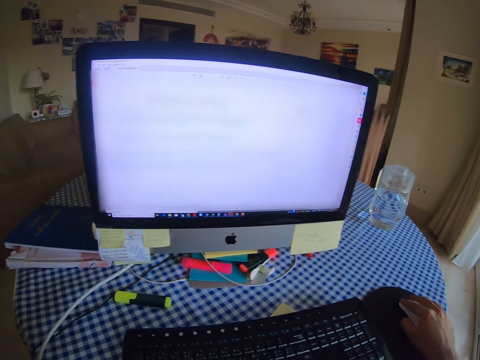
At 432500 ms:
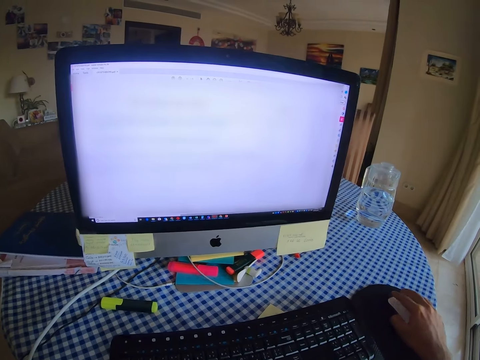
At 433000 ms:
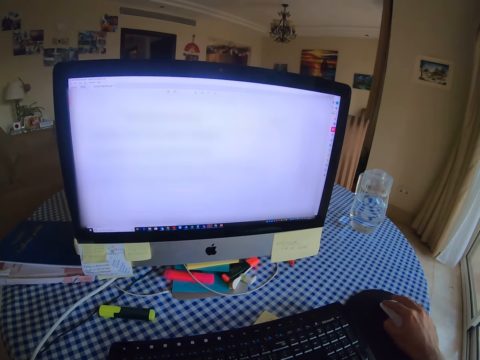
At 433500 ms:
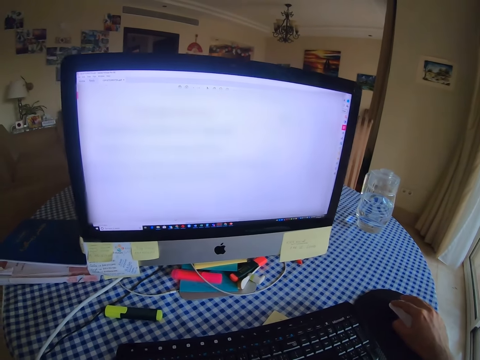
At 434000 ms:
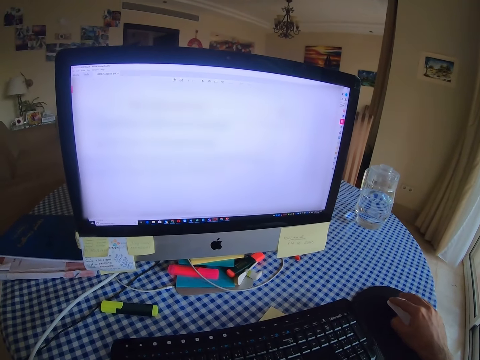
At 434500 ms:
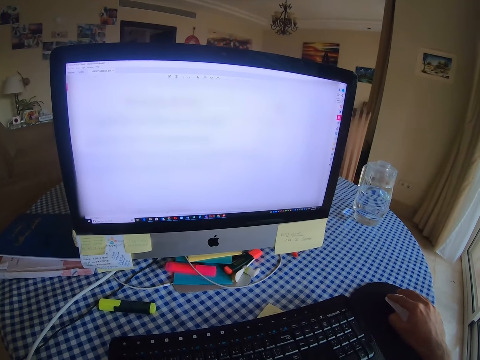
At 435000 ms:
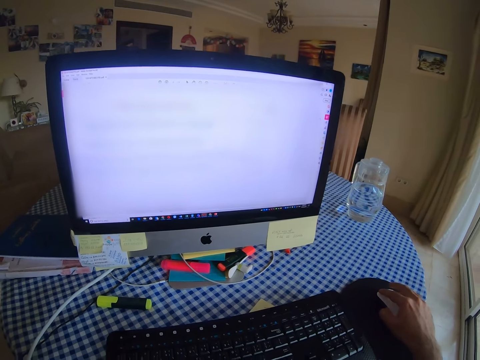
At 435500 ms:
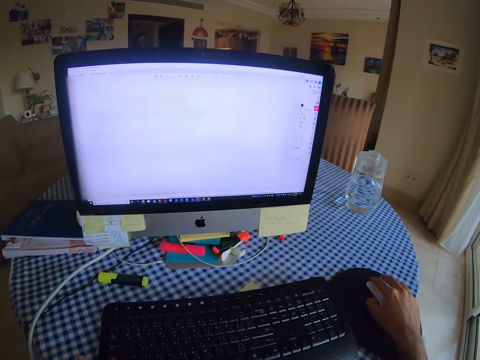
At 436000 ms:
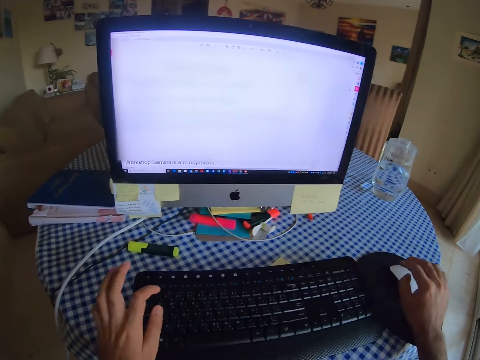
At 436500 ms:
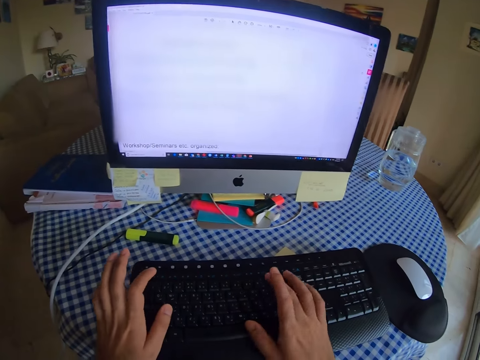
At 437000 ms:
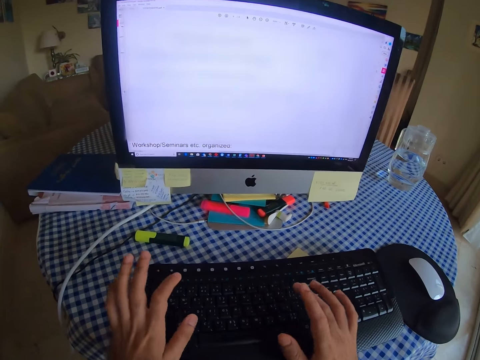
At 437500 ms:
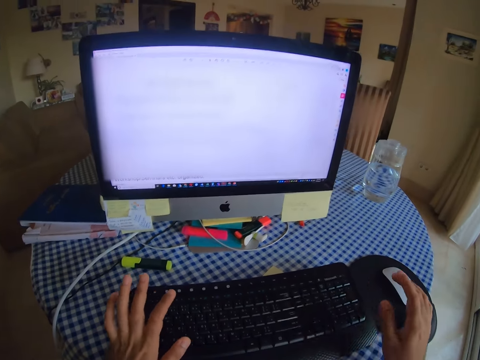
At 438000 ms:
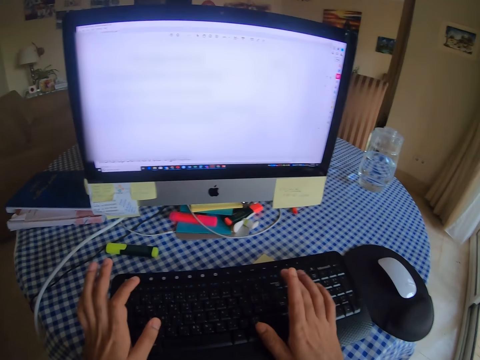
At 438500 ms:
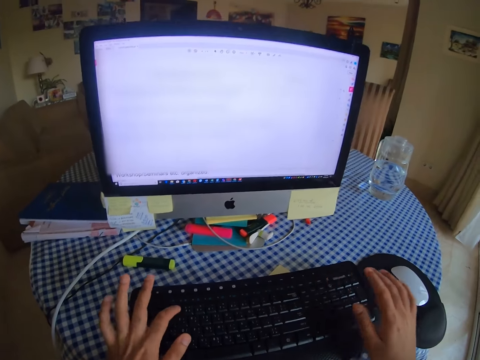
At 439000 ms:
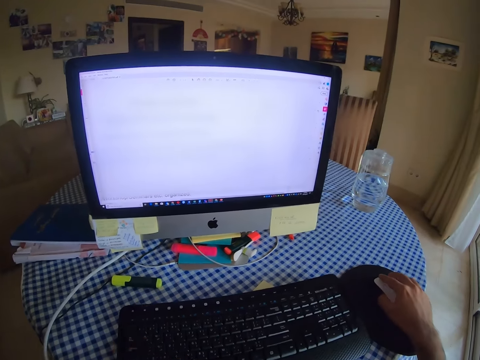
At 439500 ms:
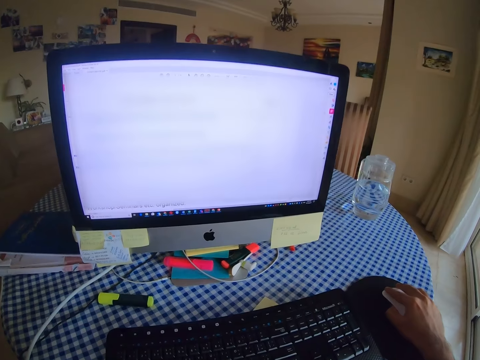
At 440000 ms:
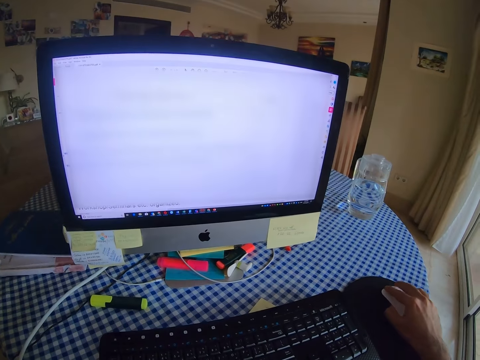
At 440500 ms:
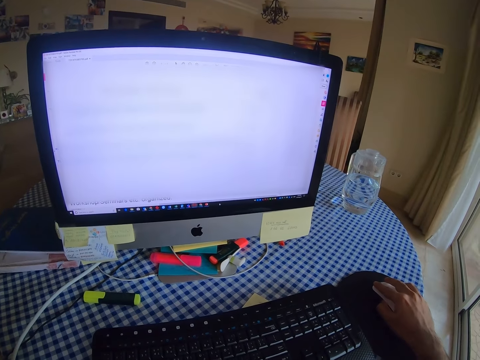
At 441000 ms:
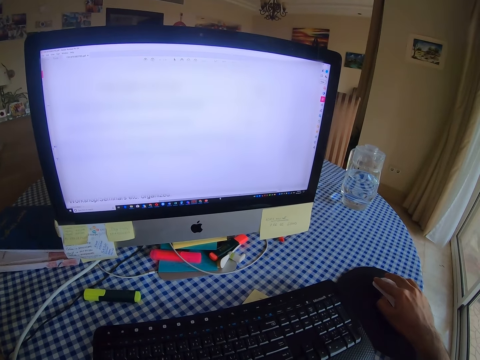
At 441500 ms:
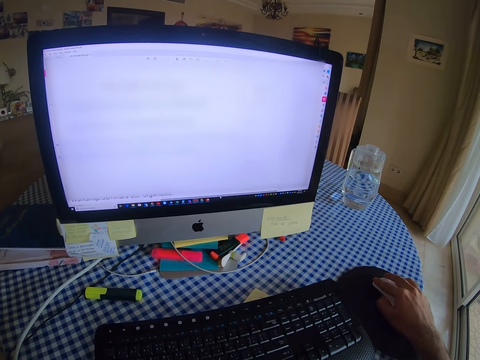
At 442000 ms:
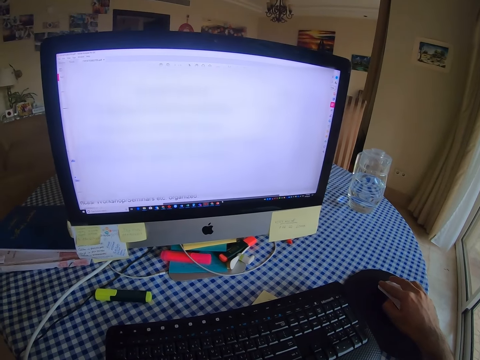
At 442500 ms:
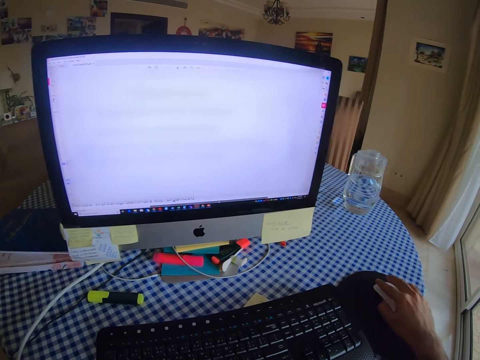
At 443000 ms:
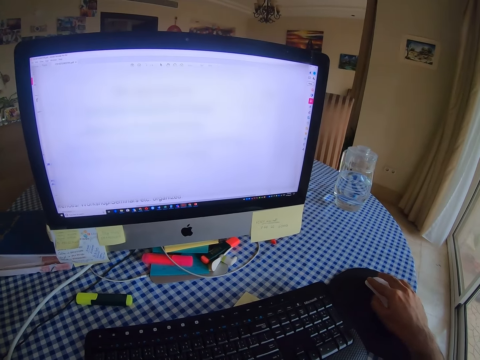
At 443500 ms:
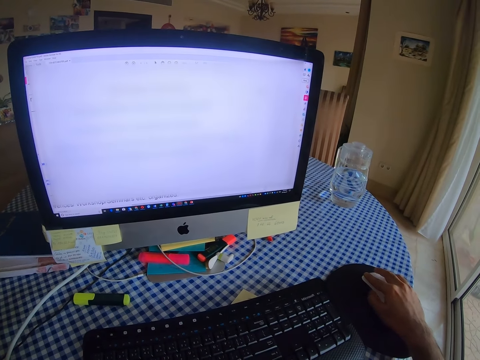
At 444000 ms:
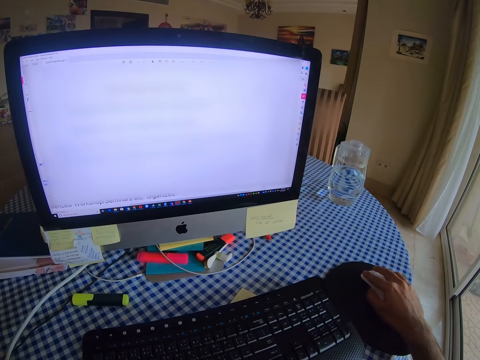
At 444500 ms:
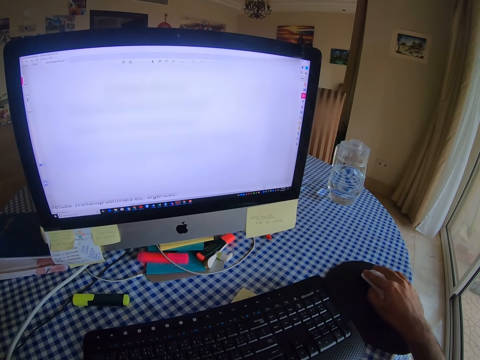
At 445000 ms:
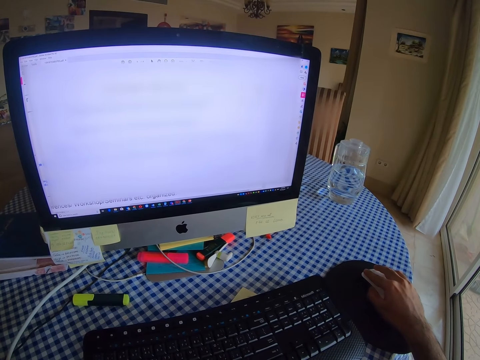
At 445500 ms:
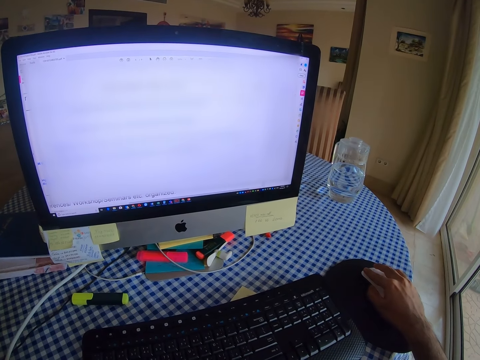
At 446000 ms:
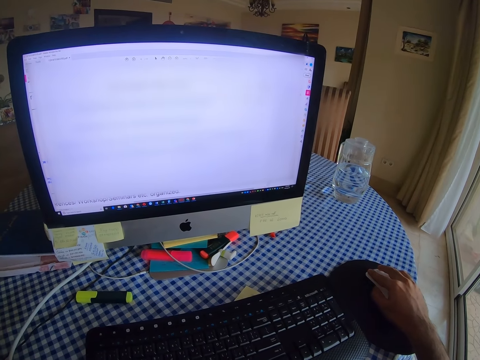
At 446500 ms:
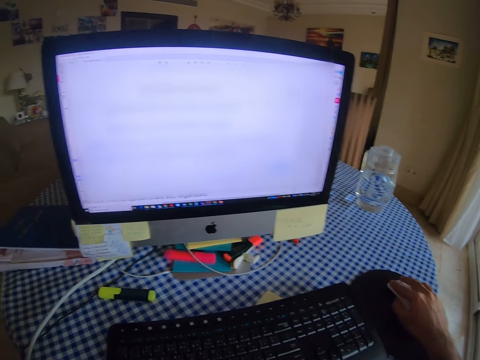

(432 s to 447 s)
The camera wearer types on the keyboard. They hold a mouse. They scroll the computer with the mouse. They use the mouse.

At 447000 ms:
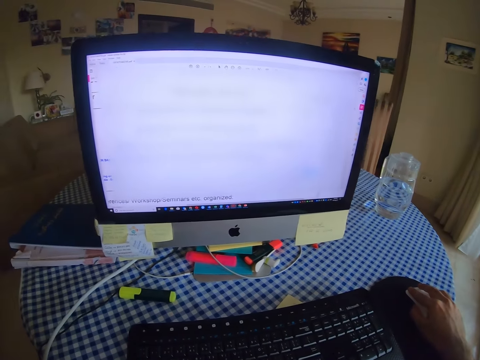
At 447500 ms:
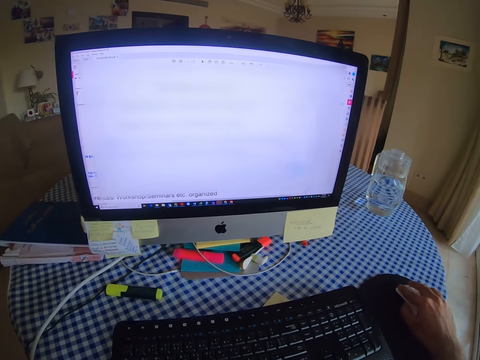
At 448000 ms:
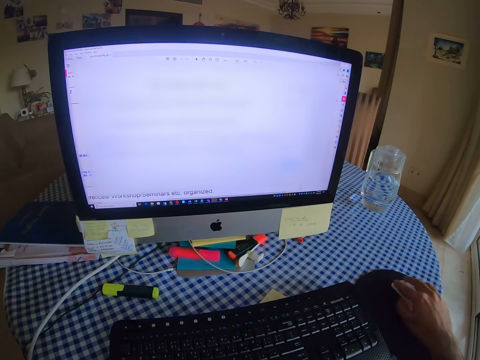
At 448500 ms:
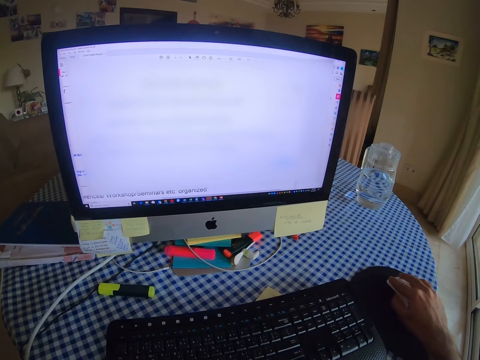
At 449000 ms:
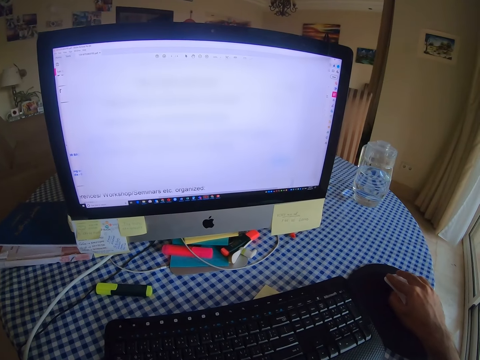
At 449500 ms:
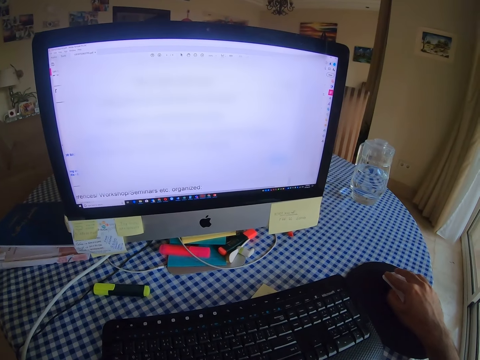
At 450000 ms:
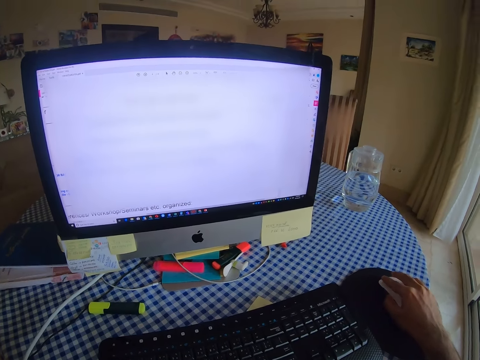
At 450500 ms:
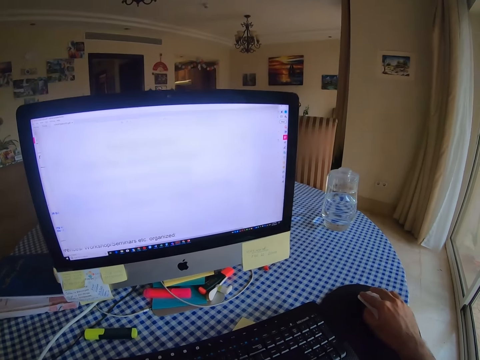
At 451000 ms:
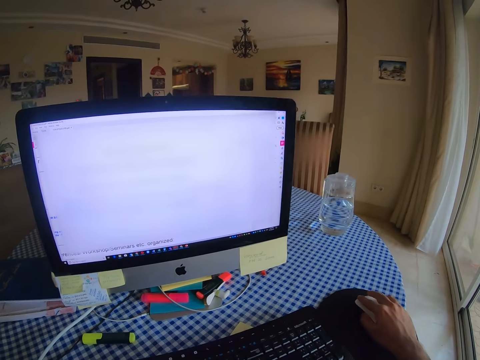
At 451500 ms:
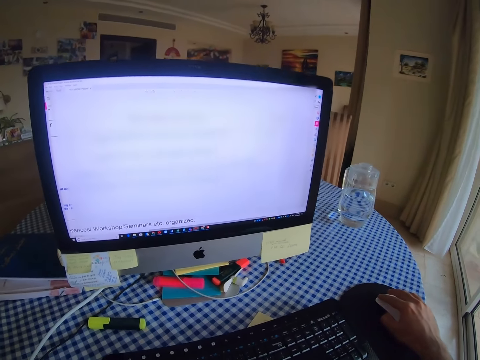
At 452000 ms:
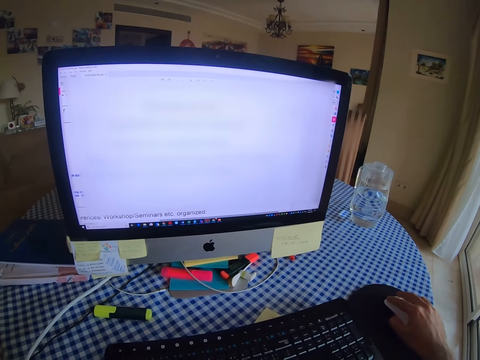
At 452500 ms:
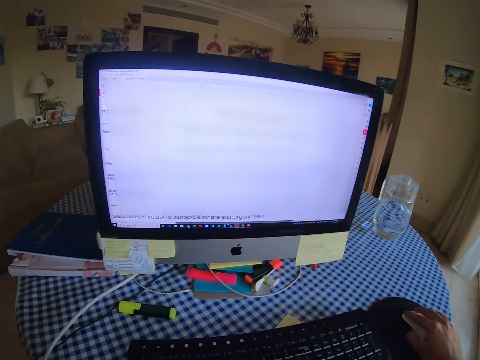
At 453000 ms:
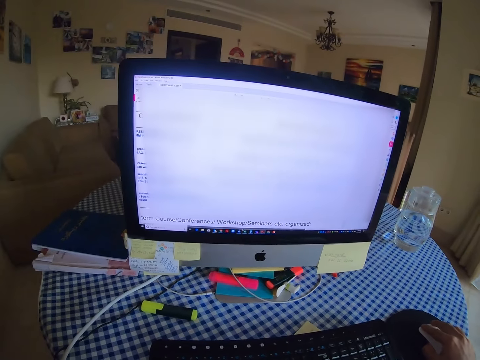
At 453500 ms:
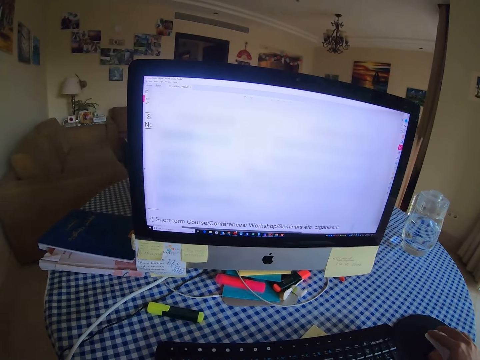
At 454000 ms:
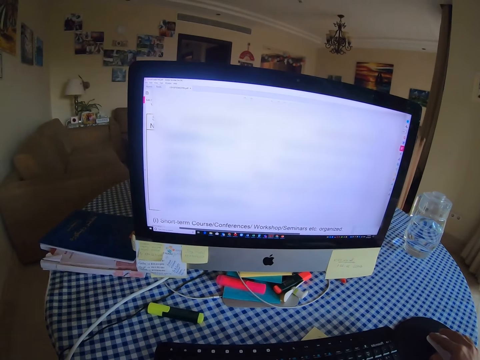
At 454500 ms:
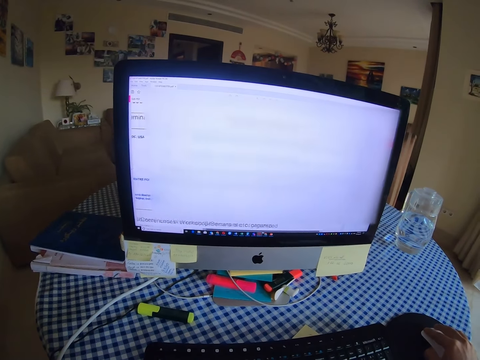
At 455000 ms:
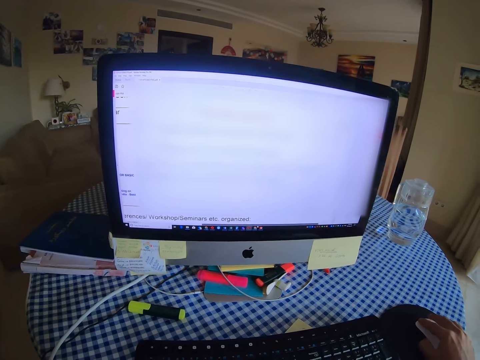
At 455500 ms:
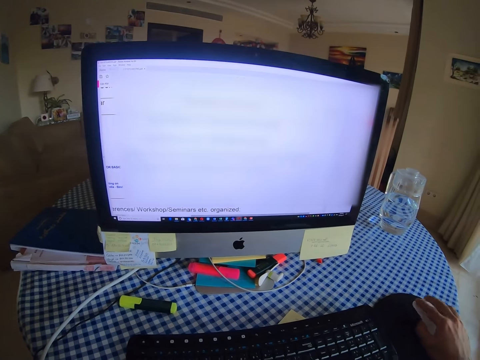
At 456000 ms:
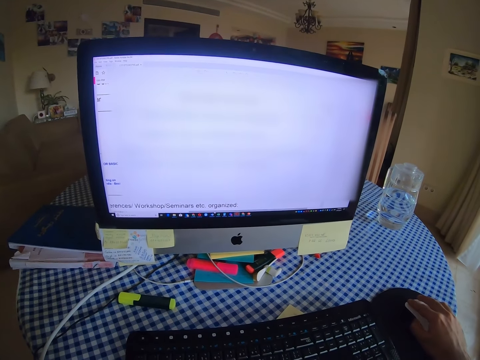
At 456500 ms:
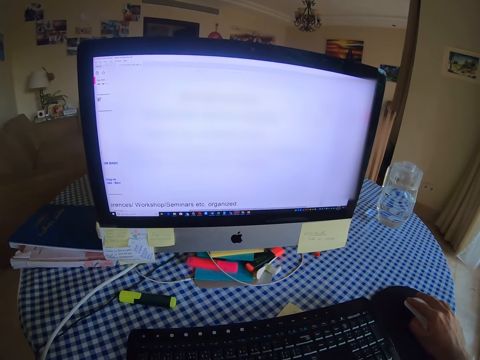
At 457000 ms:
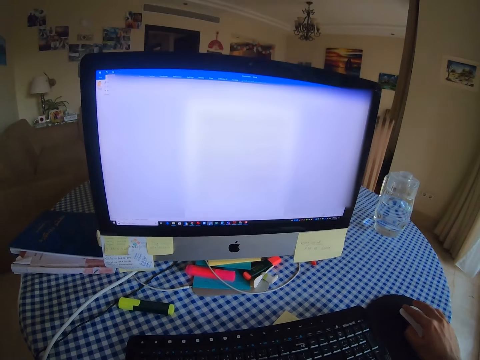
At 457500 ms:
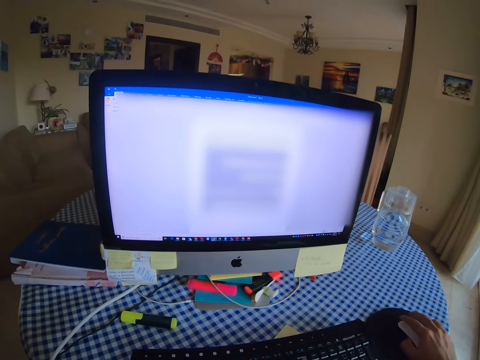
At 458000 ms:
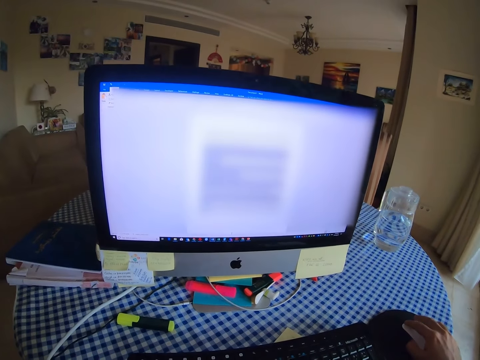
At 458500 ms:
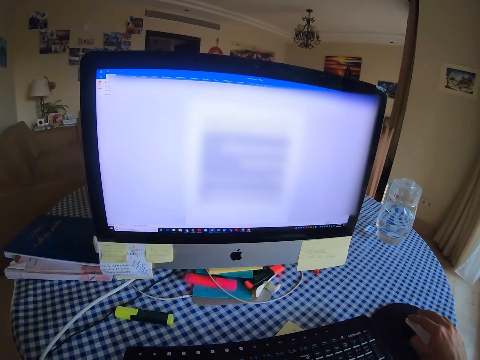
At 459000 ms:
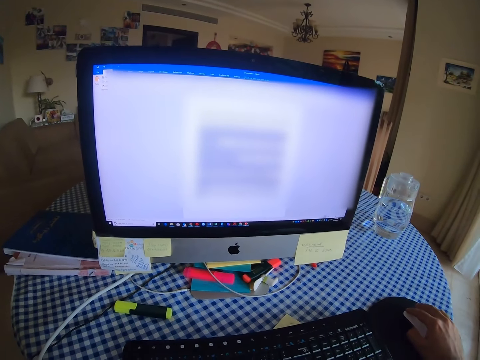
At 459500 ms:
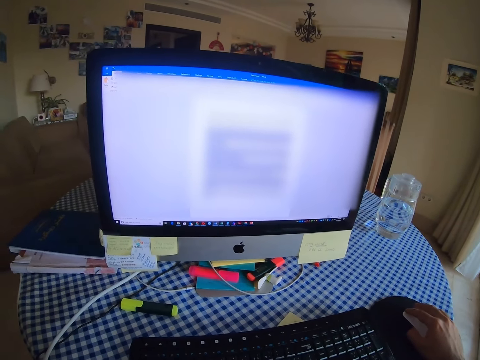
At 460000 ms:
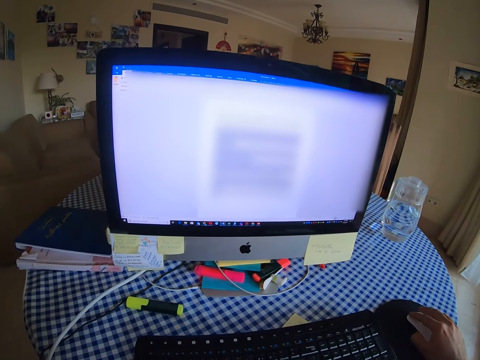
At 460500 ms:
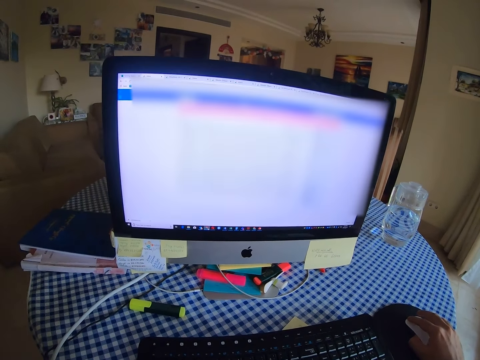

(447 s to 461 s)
The camera wearer uses a mouse.
